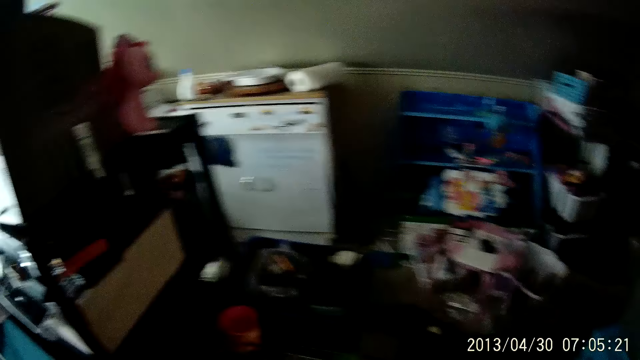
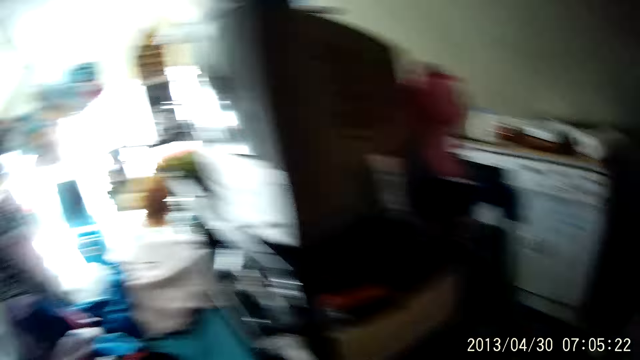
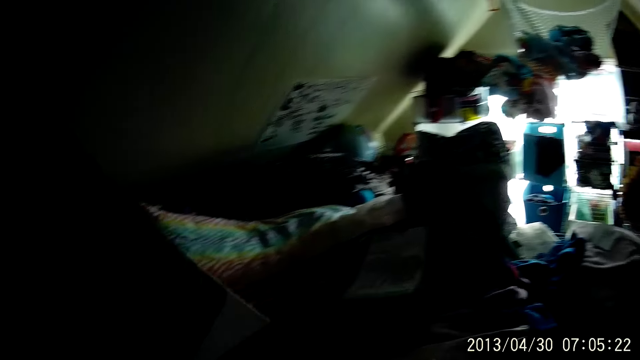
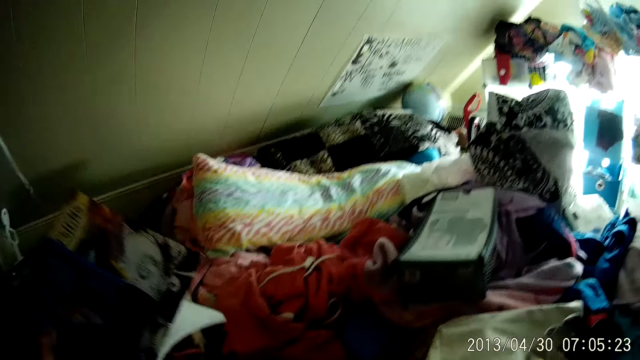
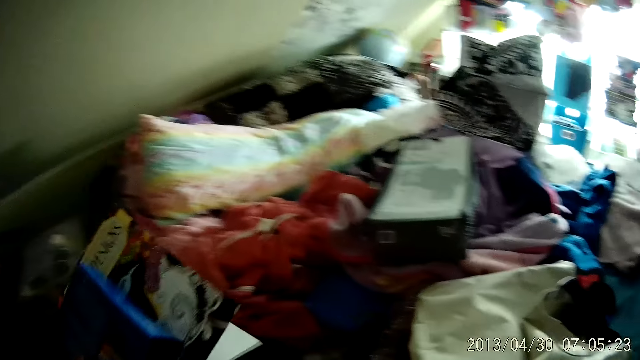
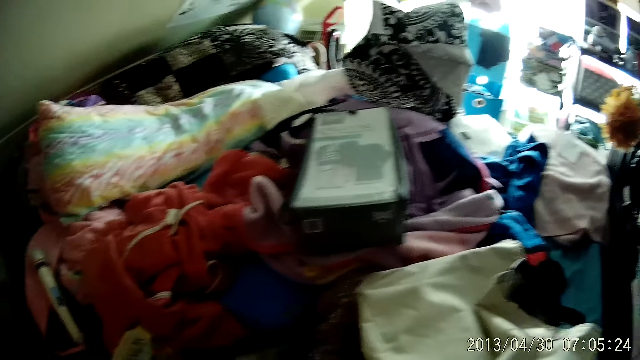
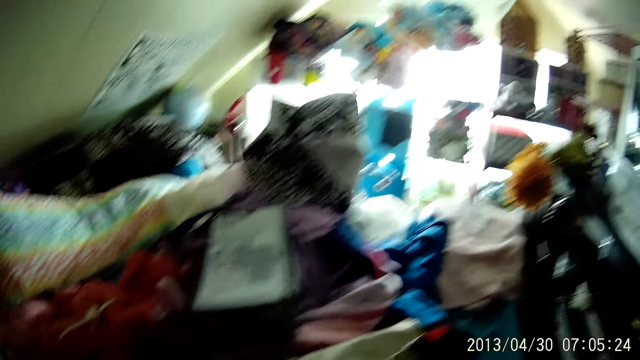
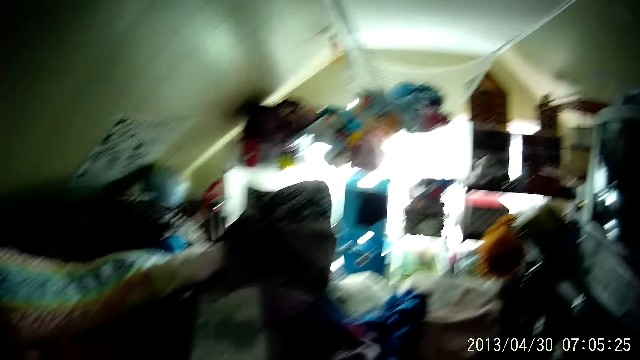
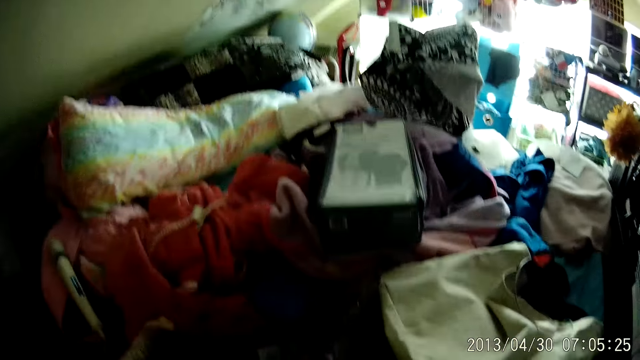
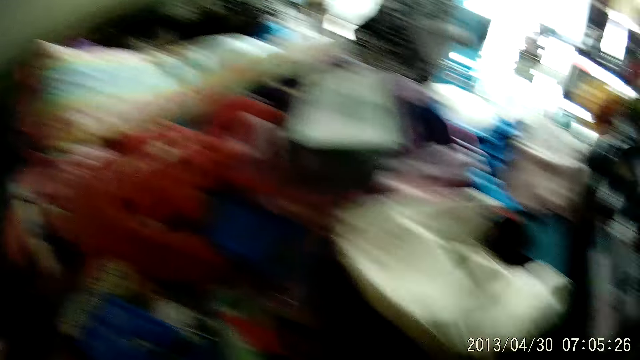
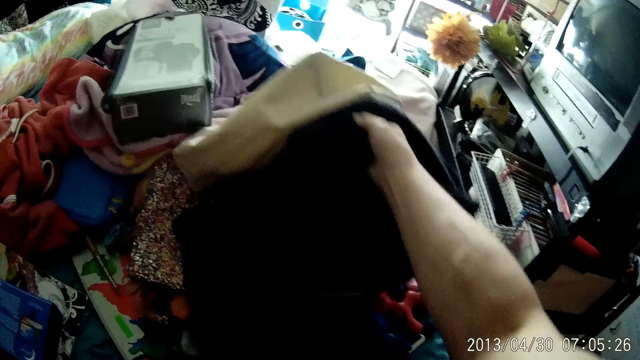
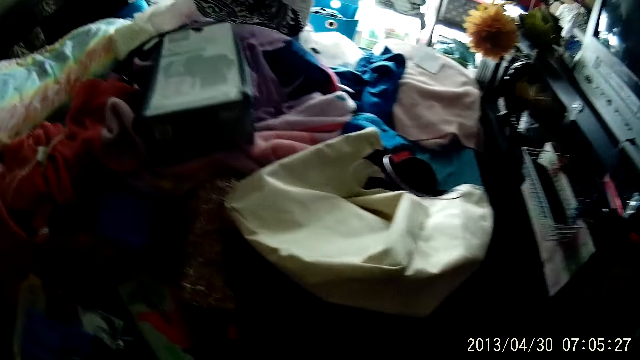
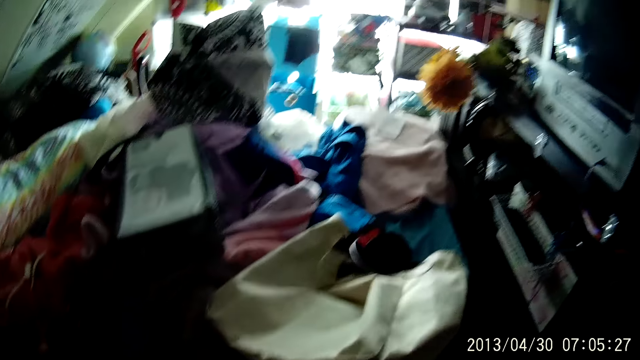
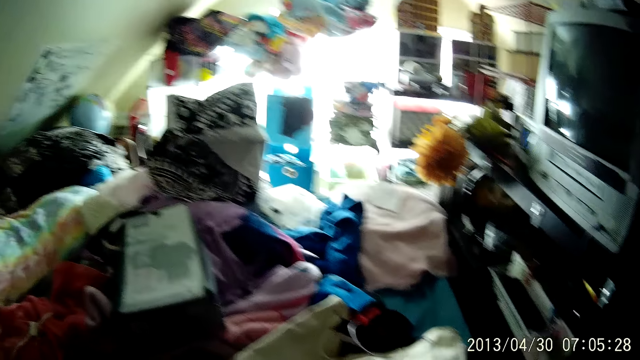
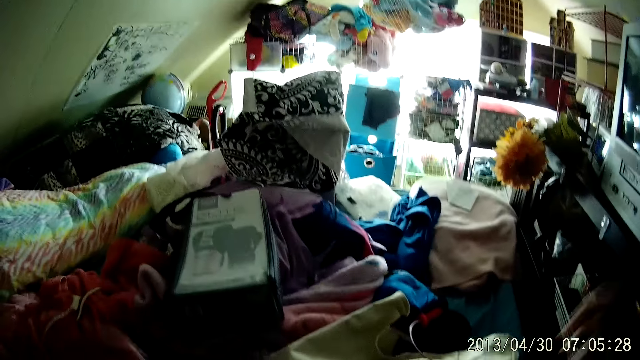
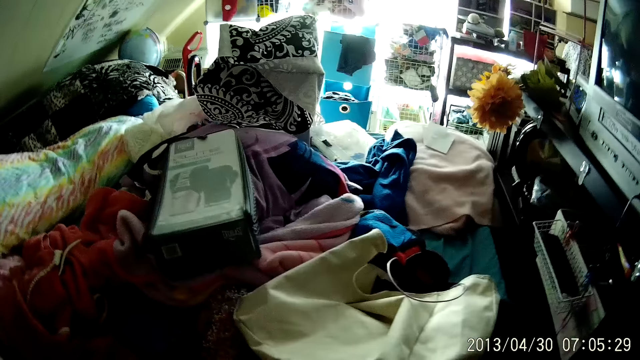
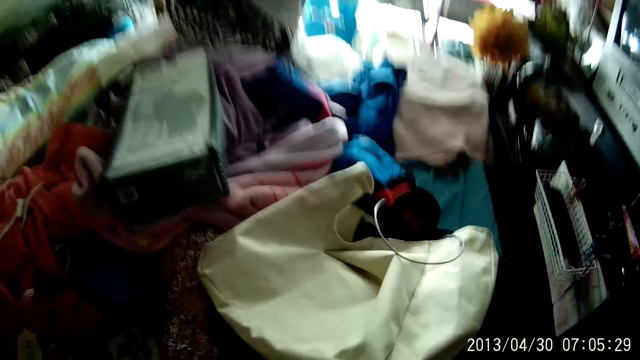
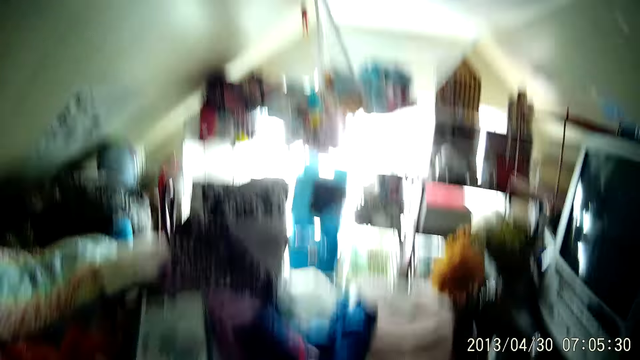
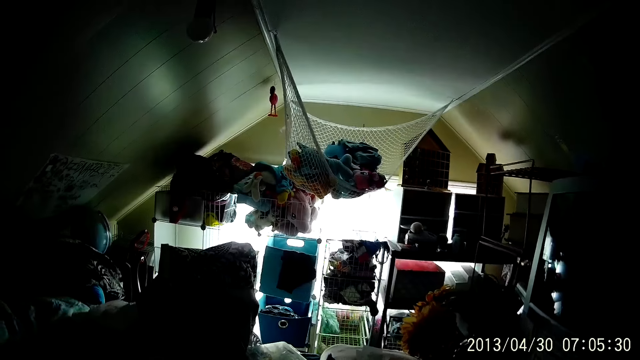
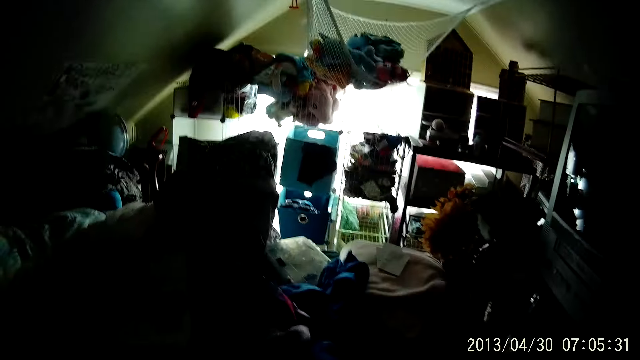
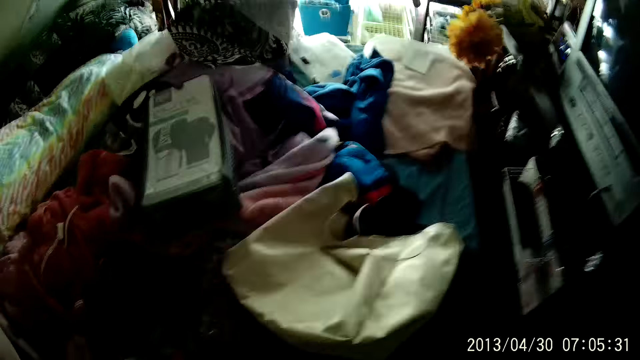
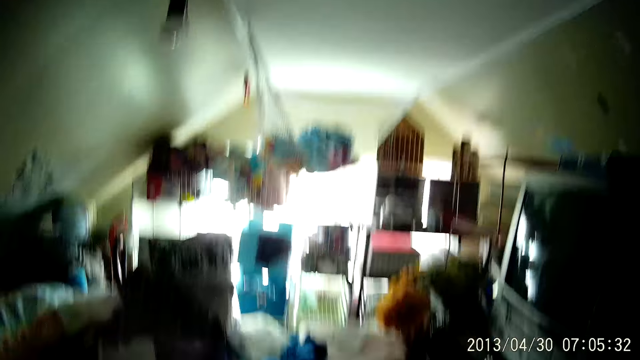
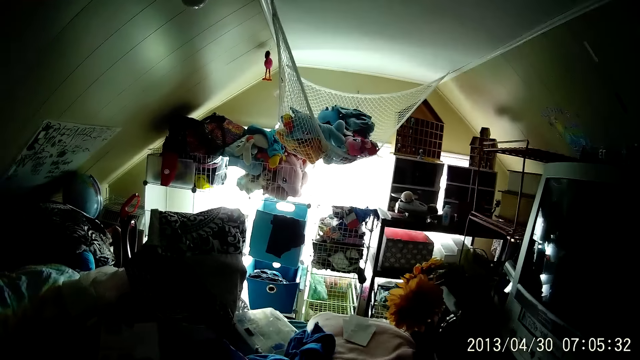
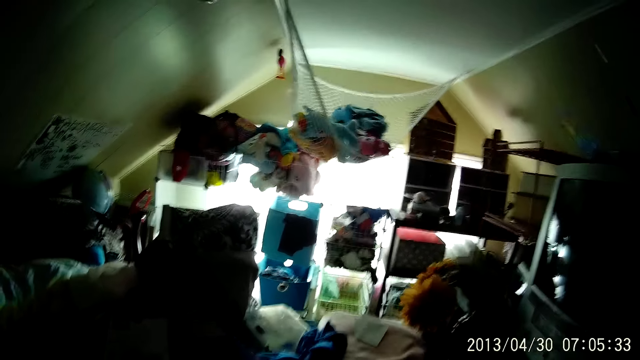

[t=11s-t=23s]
The camera wearer holds the books. He drops a book in his left hand on a cloth on the bed. He stares around the room. He lifts up a piece of cloth on the bed with his right hand. He lifts the bag. He stares around the room, and again.

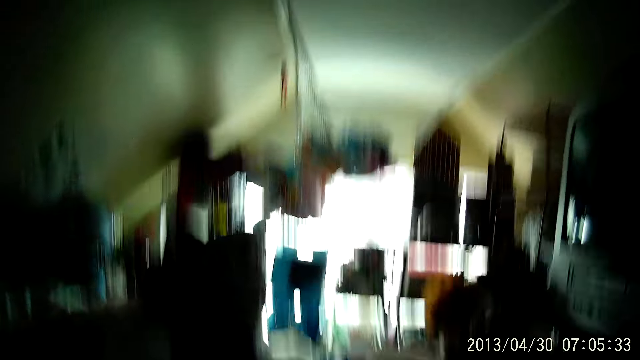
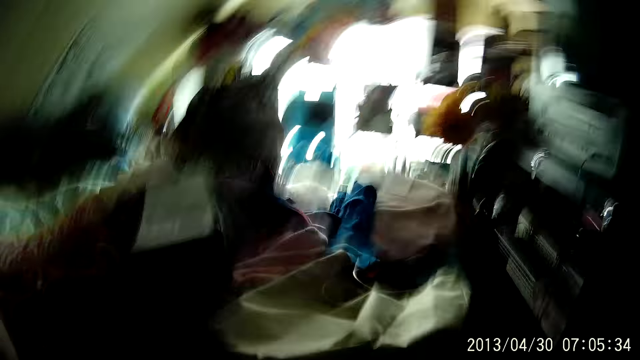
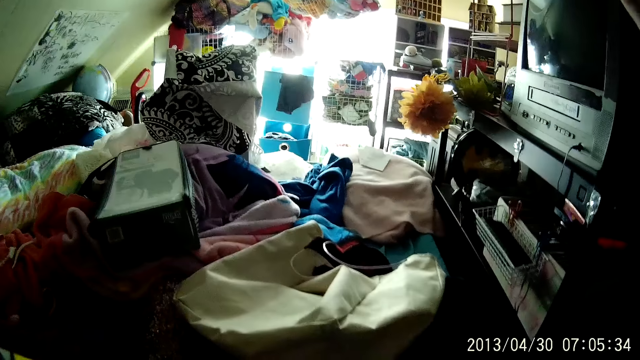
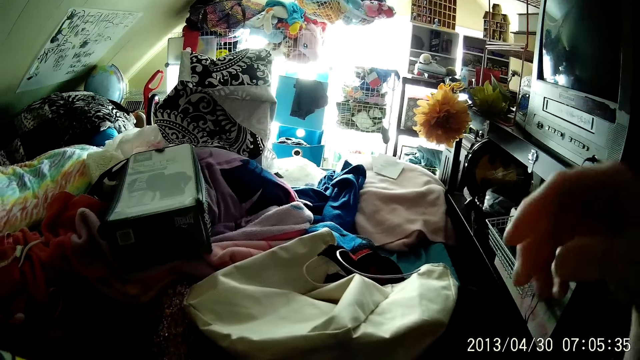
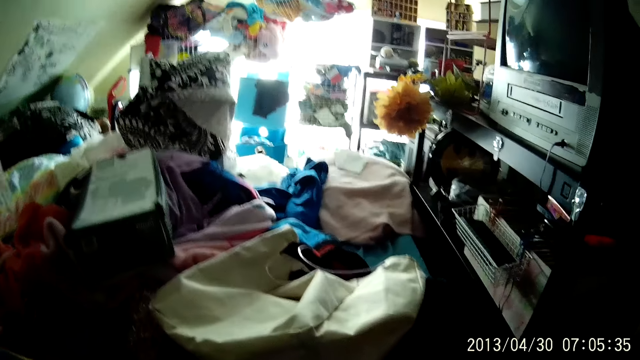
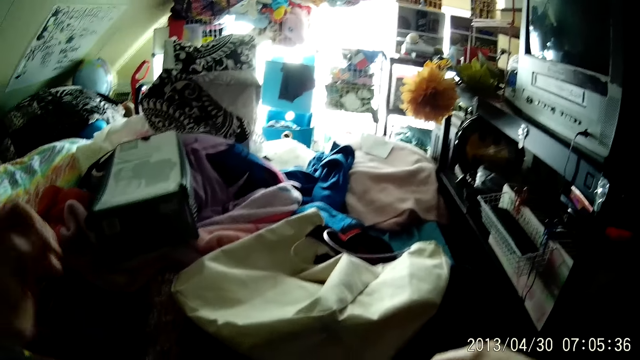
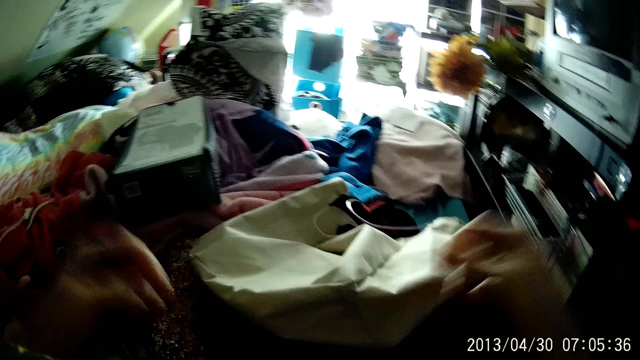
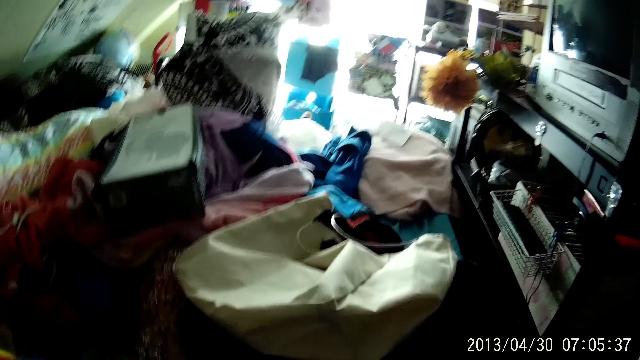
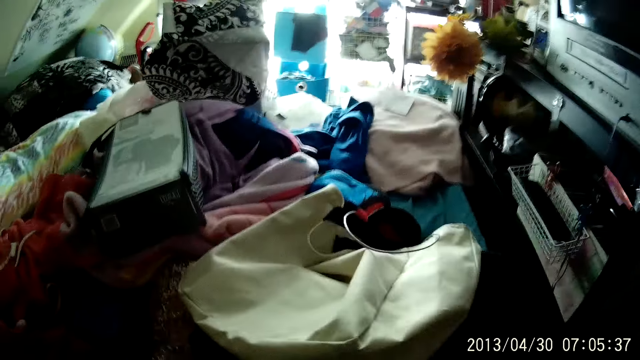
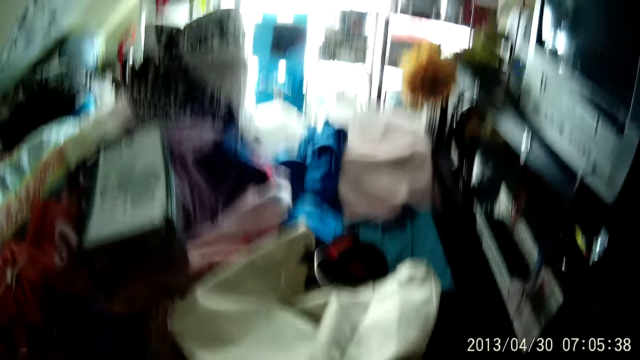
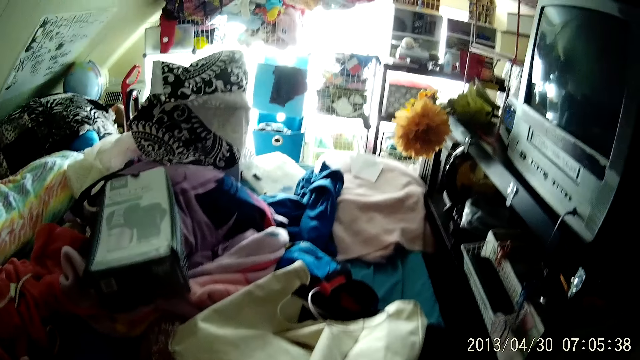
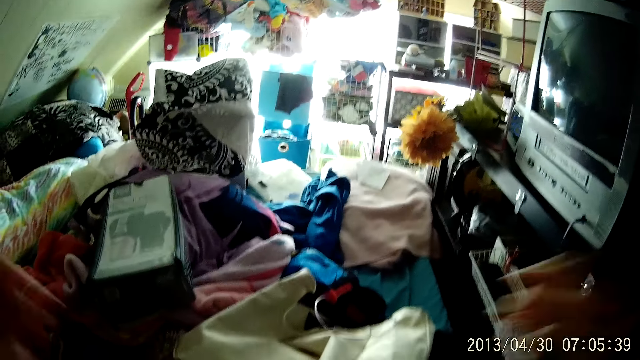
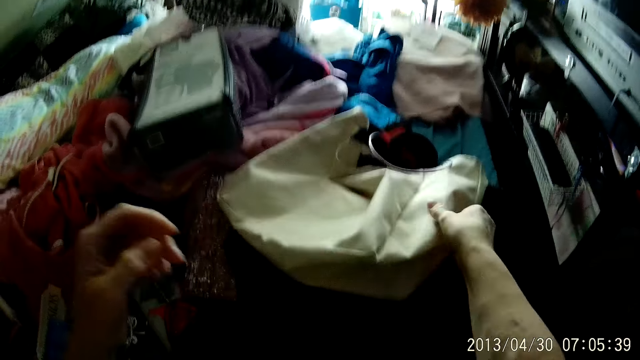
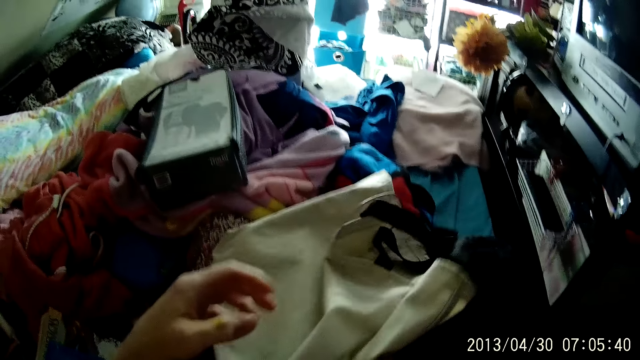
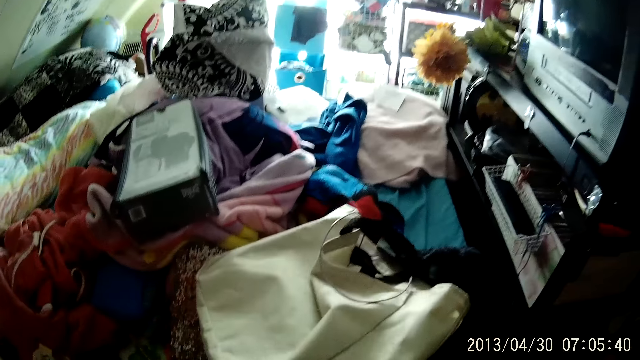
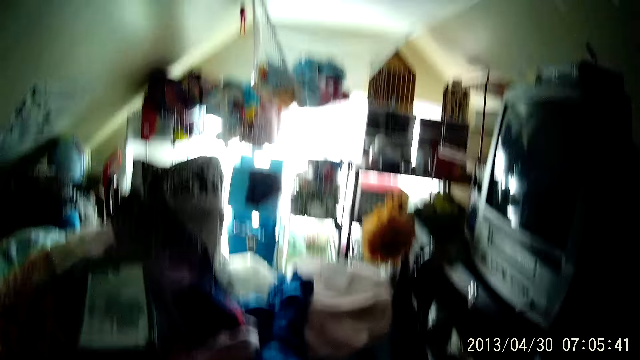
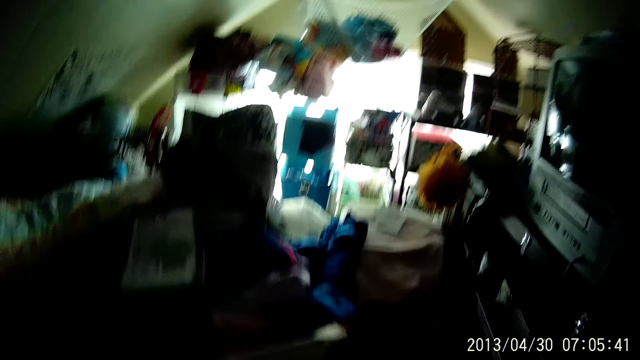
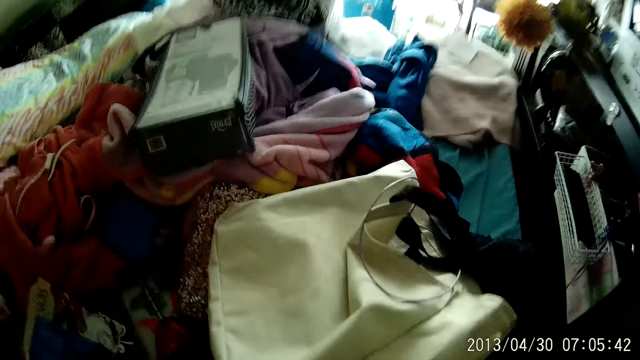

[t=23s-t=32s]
The camera wearer lowers the hand. He lifts both hands to the camera and adjusts the camera. He adjusts a bag on the bed with his right hand. He lowers both hands. He picks up the bag. He lifts both hands to the camera and adjusts the camera.
